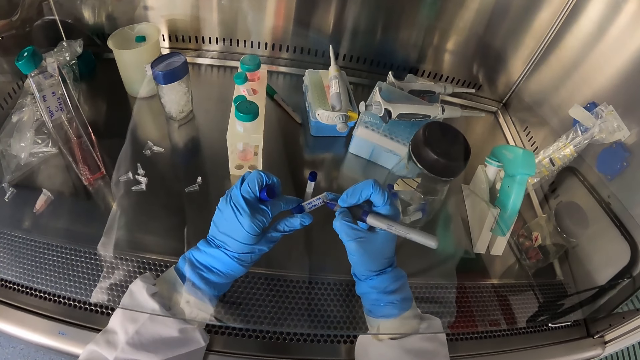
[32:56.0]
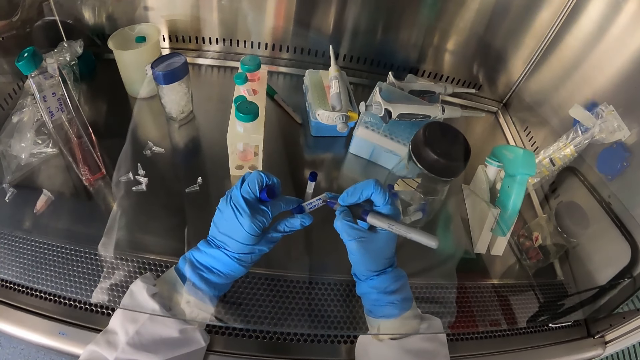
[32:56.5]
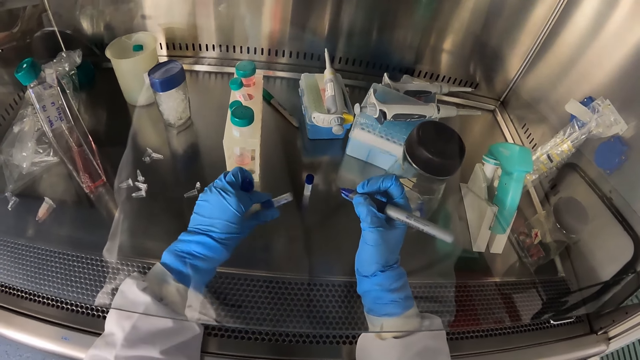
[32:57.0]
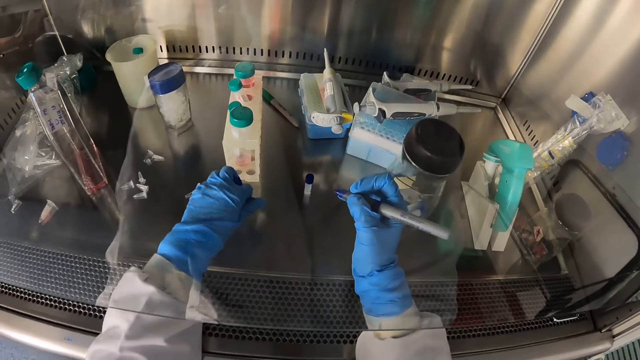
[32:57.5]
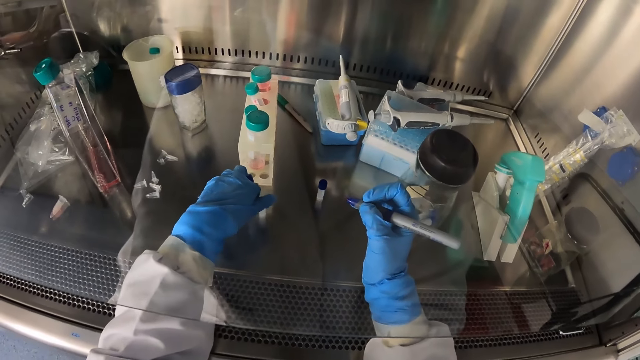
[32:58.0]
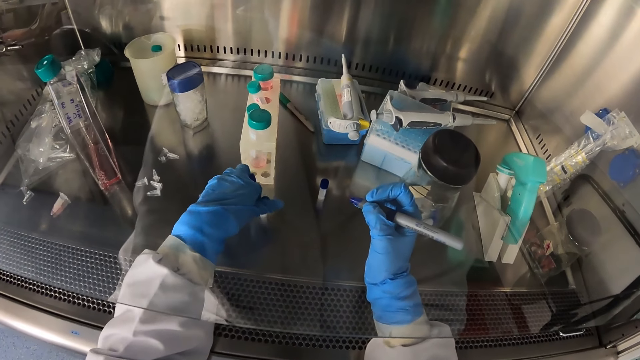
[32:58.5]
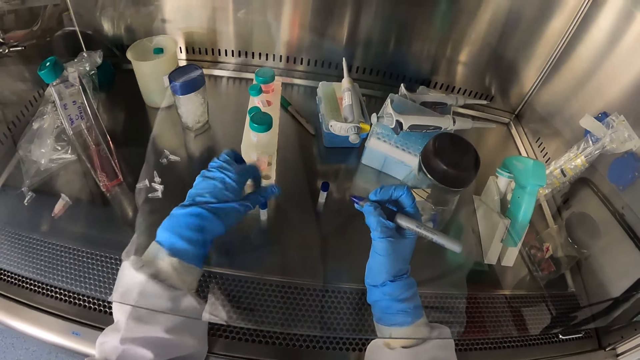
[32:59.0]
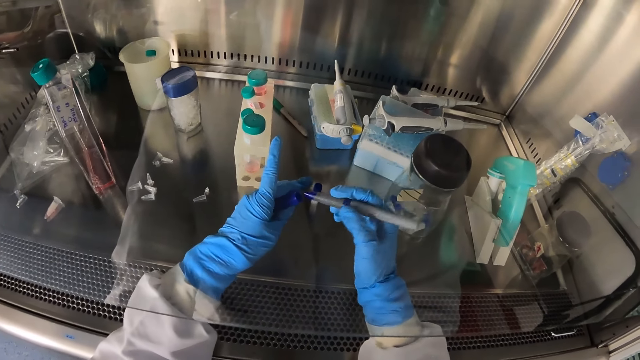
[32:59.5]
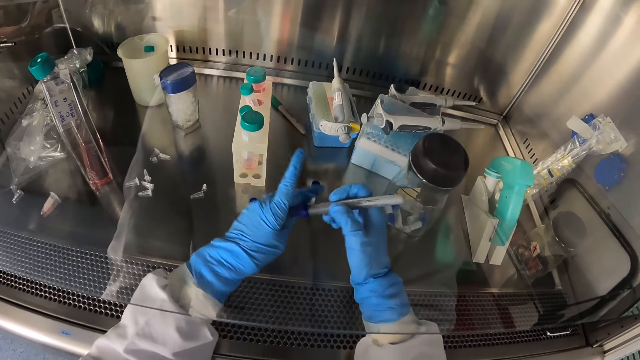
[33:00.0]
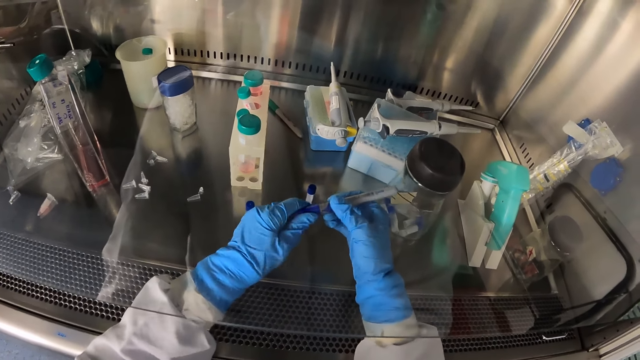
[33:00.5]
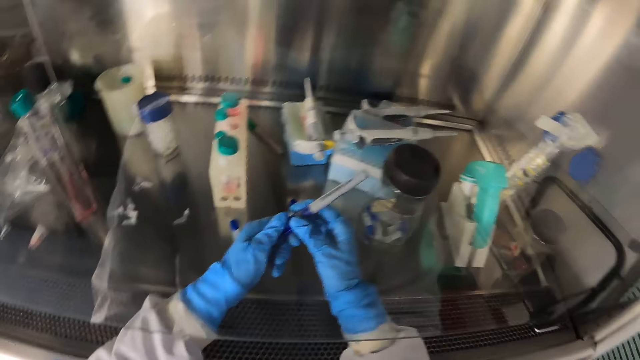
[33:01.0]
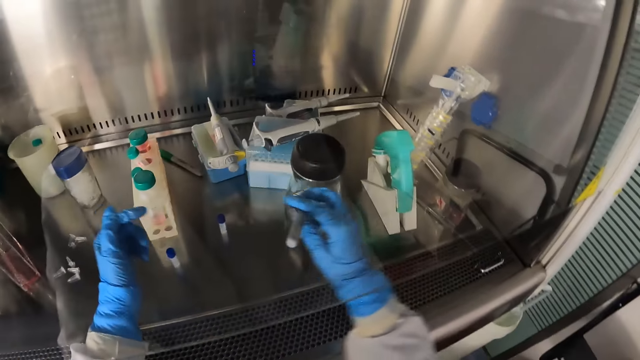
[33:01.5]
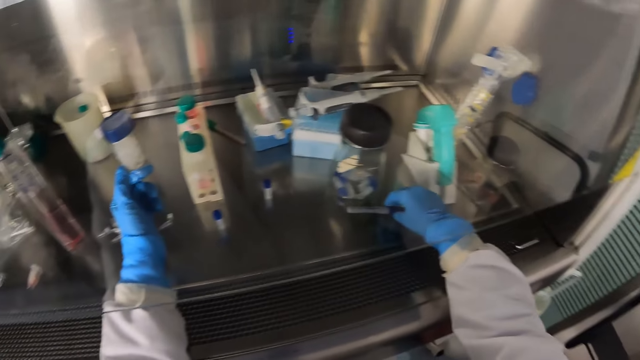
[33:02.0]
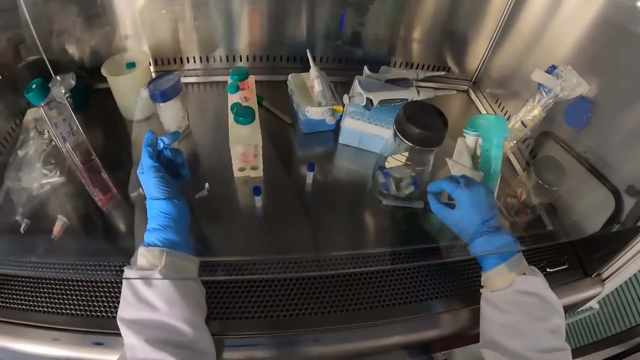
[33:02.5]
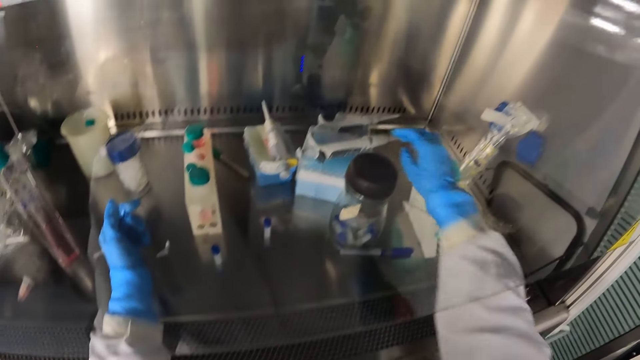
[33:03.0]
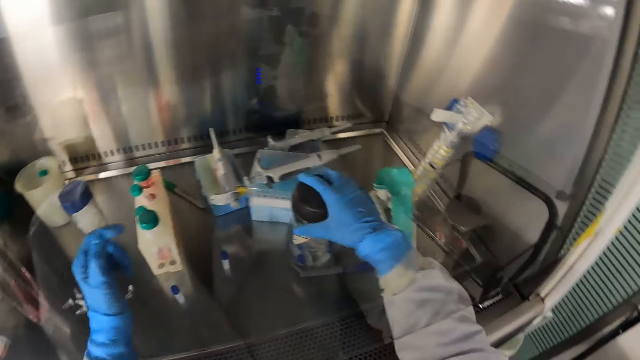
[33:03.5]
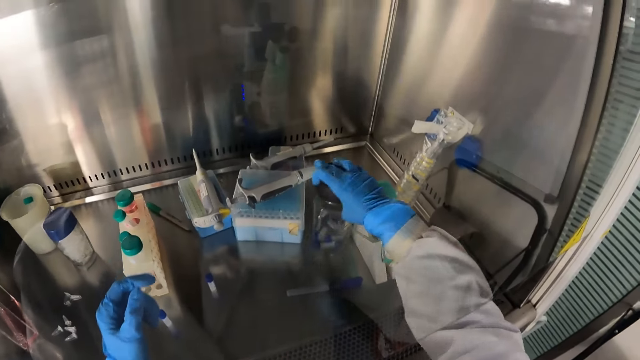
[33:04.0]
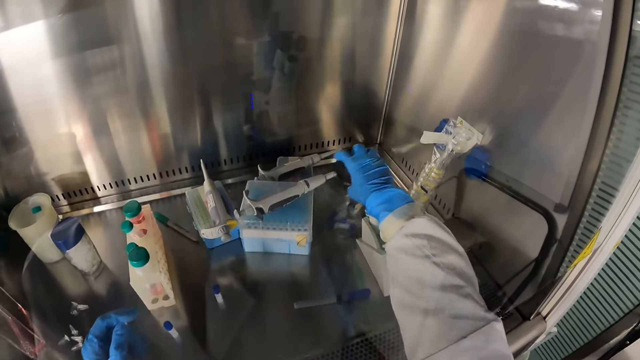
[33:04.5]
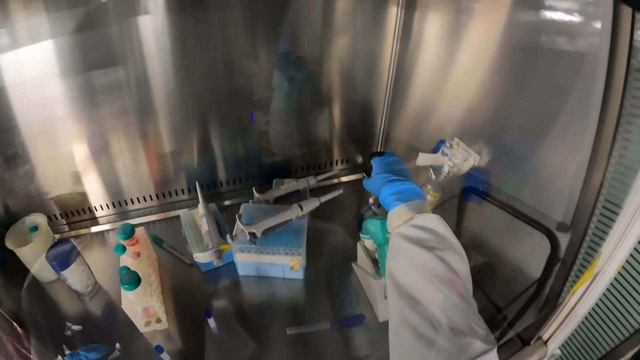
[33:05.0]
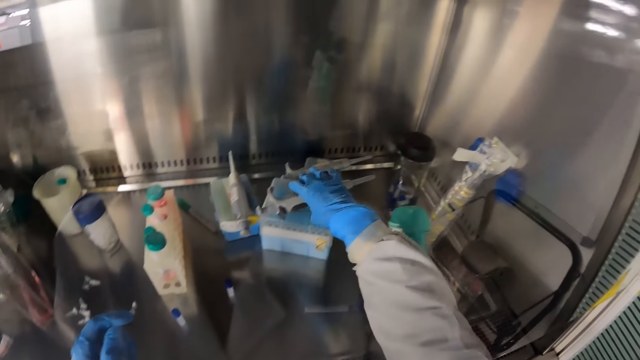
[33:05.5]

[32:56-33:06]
The camera wearer places the test tube in her left hand on the laboratory shelf. She covers the marker in her right hand with its cover in her left hand. She places the marker in her right hand on the laboratory shelf. She shifts the laboratory glassware on the shelf with her right hand.

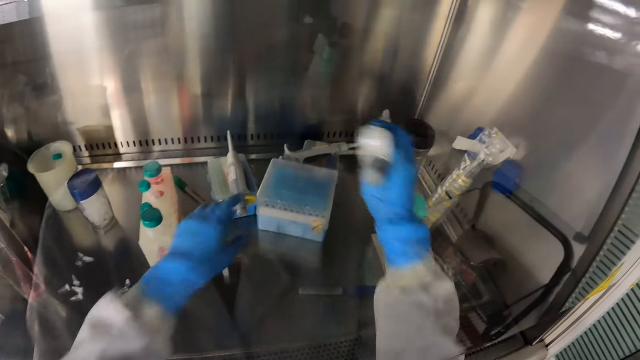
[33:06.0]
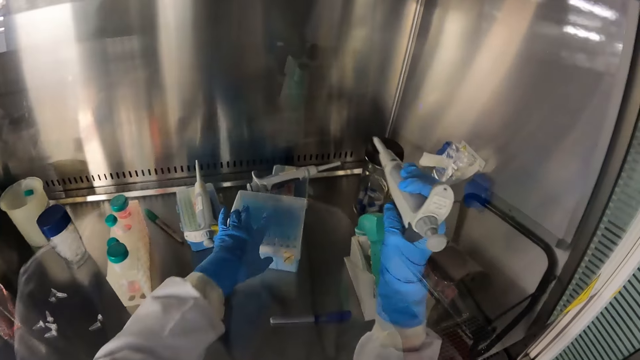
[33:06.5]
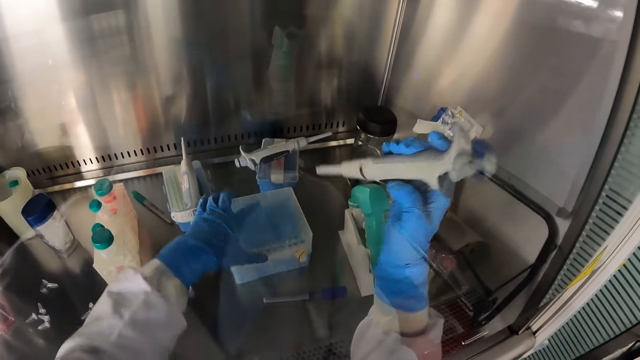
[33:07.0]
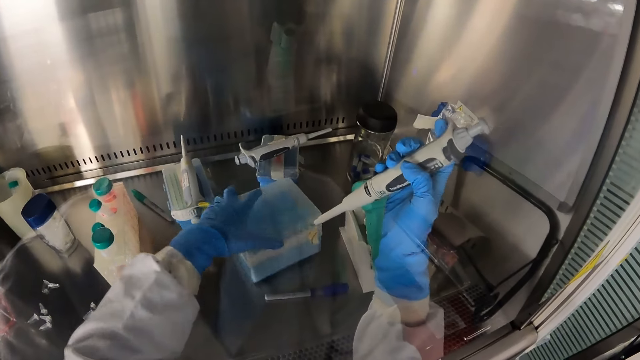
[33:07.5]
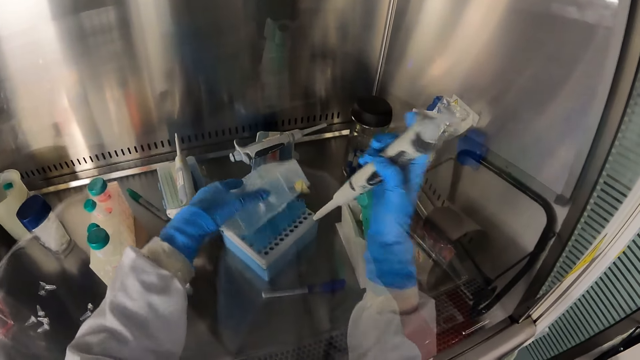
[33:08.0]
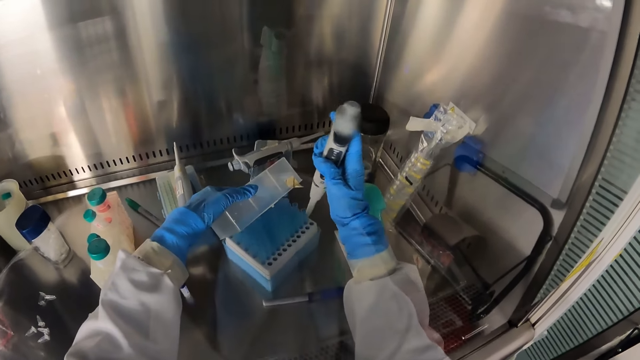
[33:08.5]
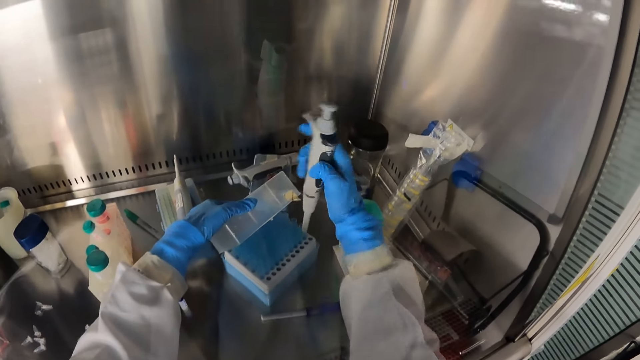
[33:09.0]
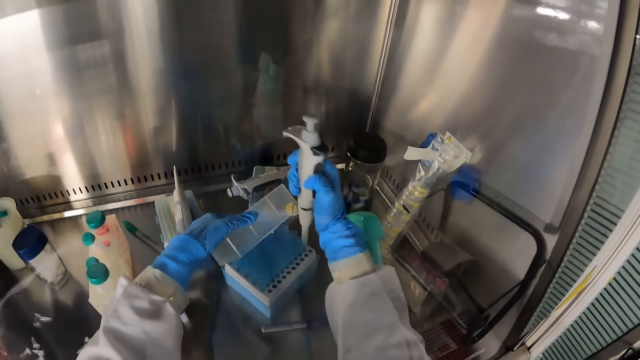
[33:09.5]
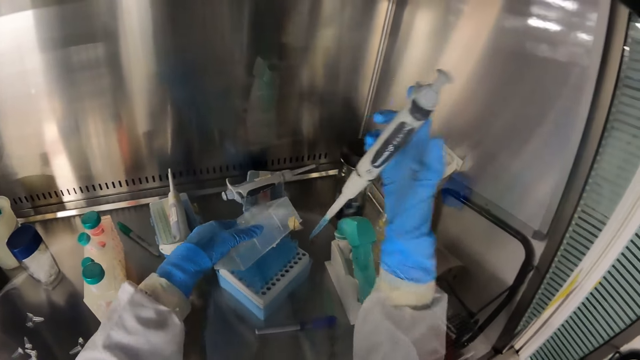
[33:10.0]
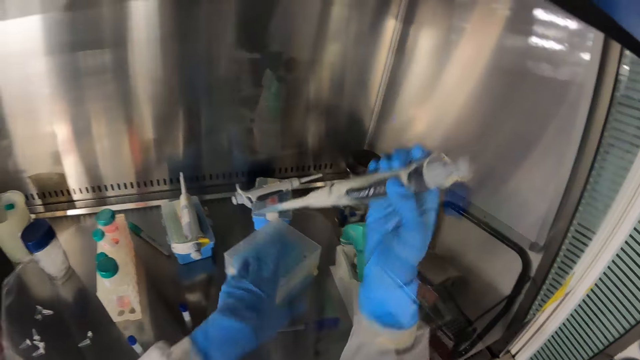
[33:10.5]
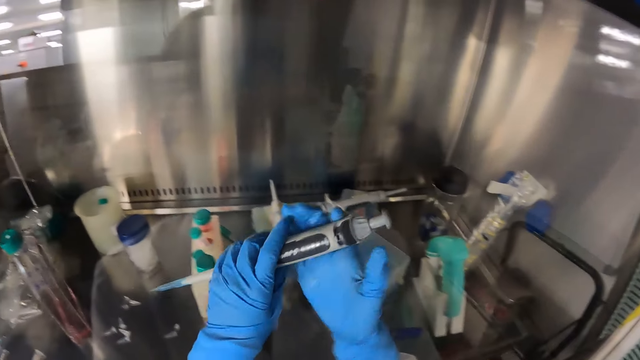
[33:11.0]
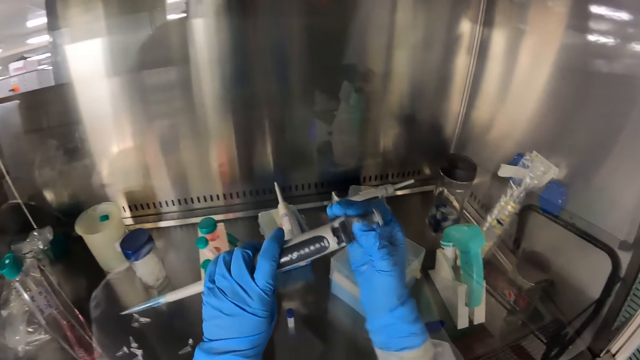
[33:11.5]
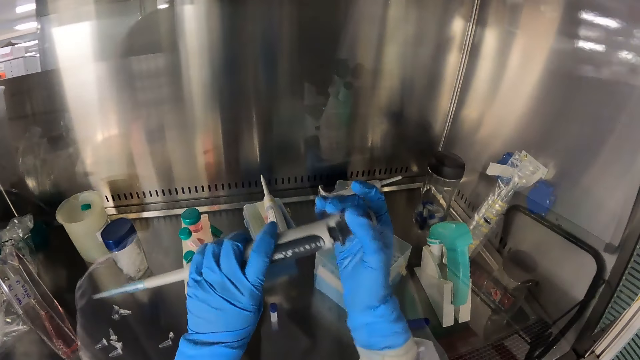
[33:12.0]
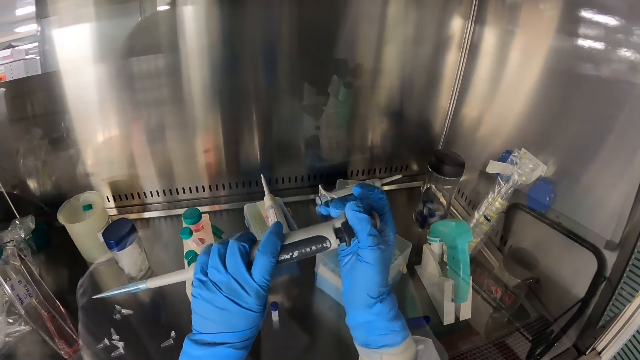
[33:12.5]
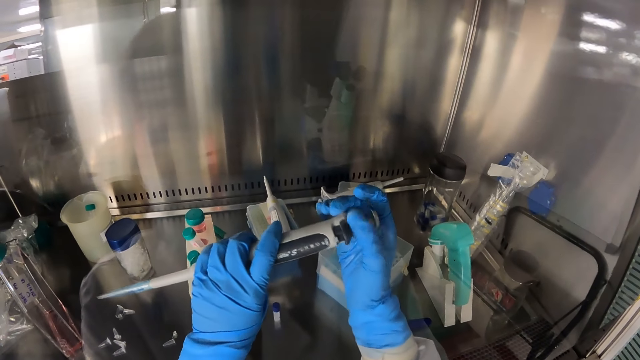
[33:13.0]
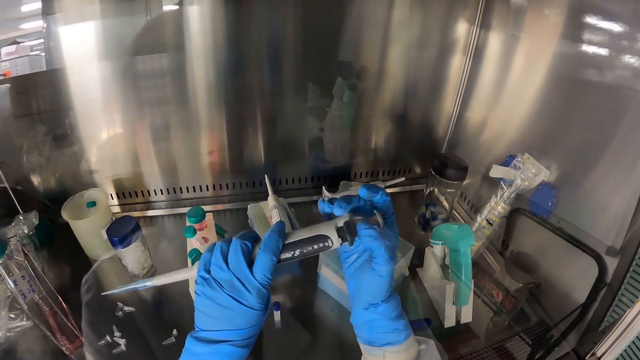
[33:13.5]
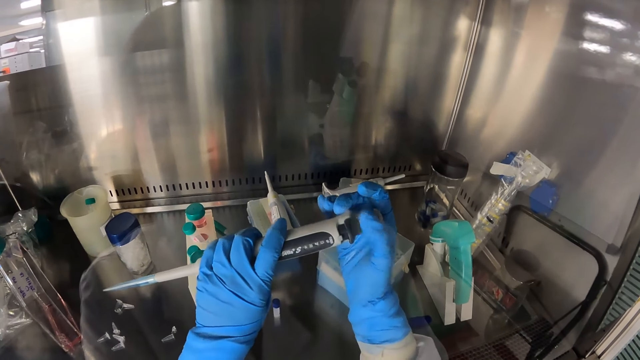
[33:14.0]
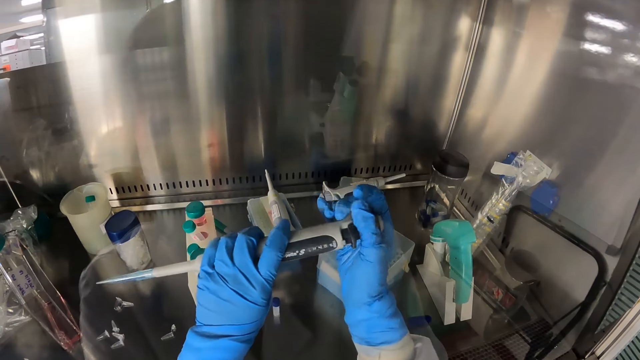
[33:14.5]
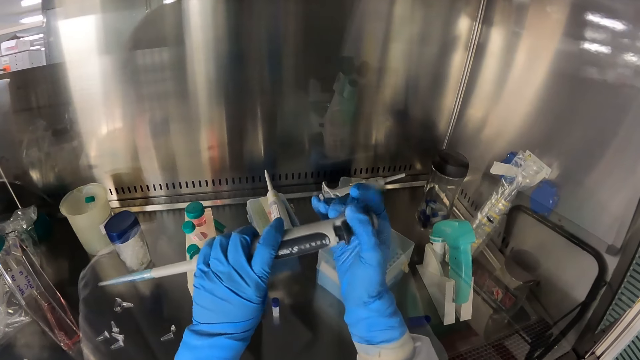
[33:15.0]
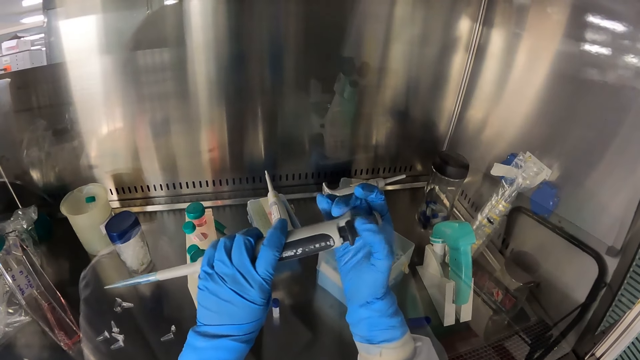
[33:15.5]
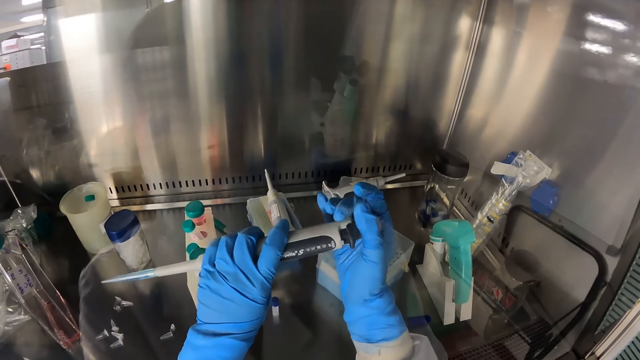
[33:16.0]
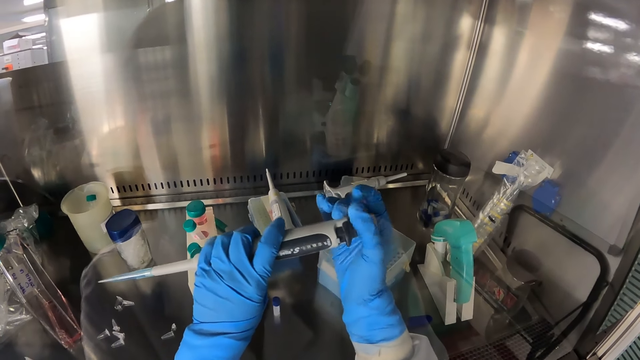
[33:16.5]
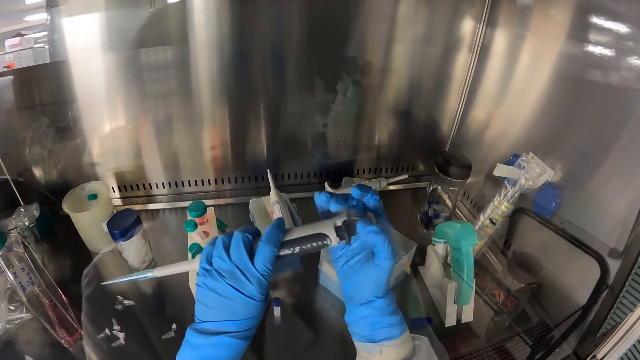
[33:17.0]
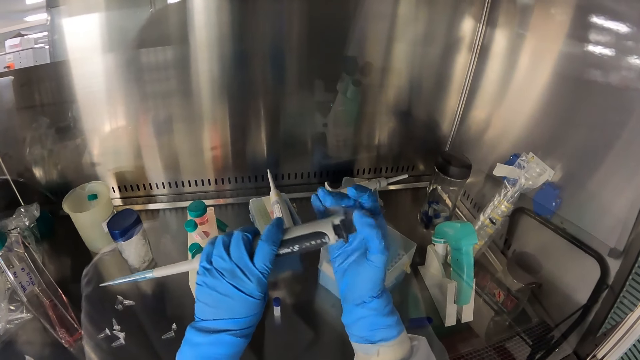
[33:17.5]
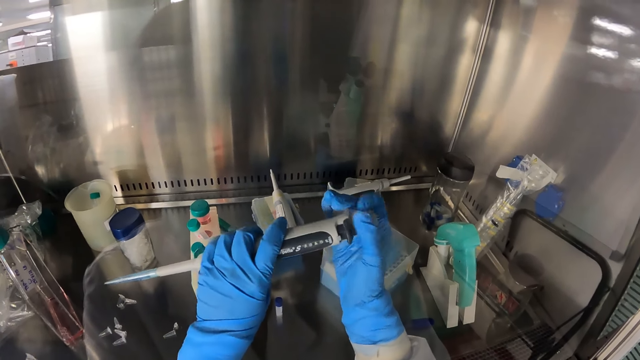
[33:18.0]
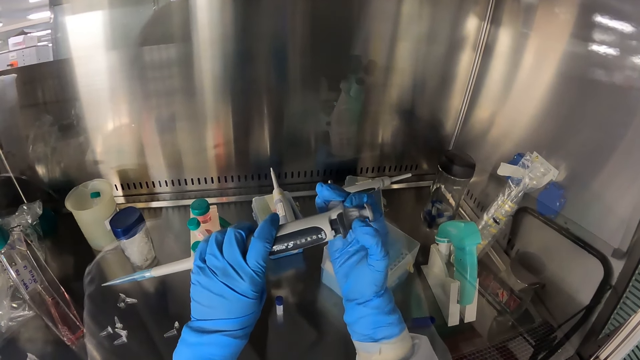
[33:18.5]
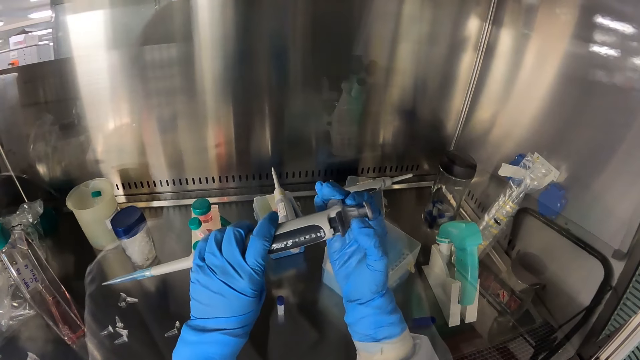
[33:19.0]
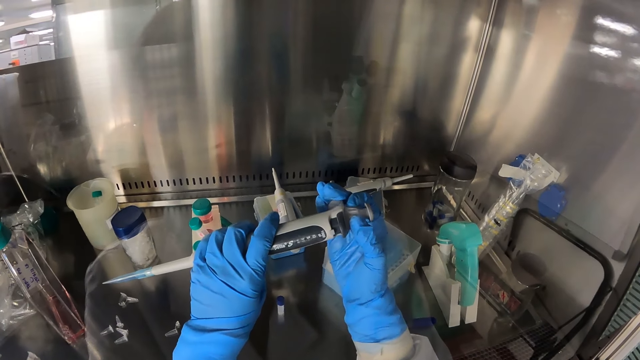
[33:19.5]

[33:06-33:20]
The camera wearer picks up a micropipette from a test tube crate or case in the laboratory shelf with her right hand. She pulls the test tube crate in the laboratory shelf with her left hand. She opens the test tube crate in the laboratory shelf with her left hand. She presses the test tube crate on the laboratory shelf with the micropipette in her right hand. She picks up an injector from the case. She closes the case. She passes the micropipette from her right hand to her left hand. She tightens the micropipette in her left hand with her right hand.
